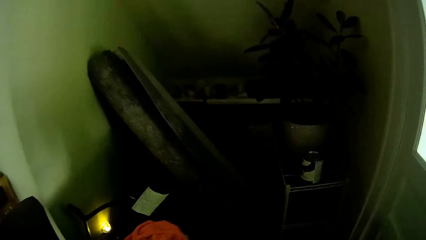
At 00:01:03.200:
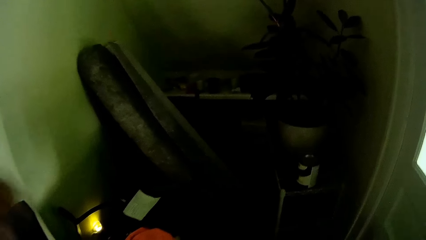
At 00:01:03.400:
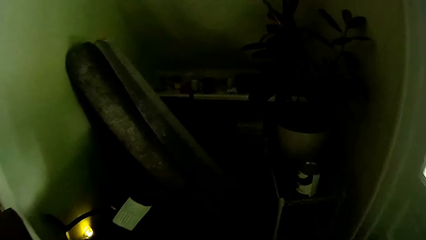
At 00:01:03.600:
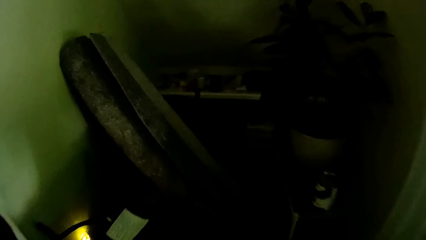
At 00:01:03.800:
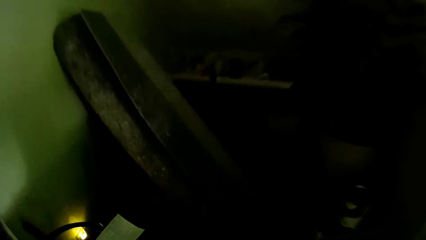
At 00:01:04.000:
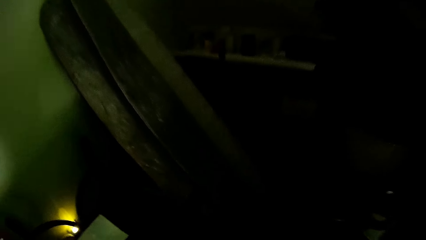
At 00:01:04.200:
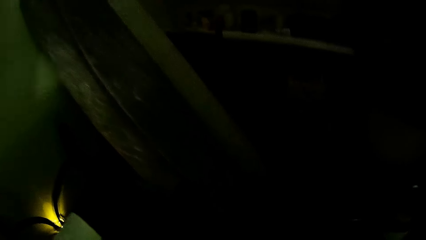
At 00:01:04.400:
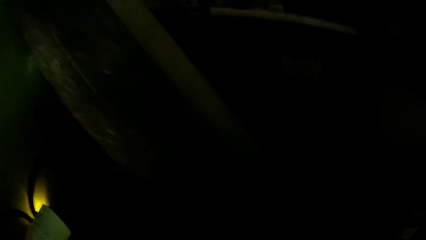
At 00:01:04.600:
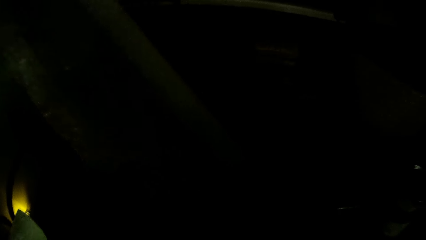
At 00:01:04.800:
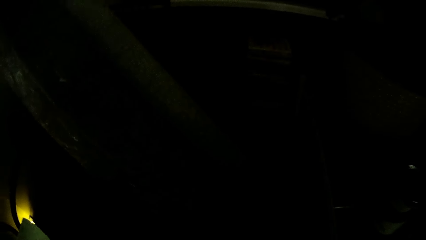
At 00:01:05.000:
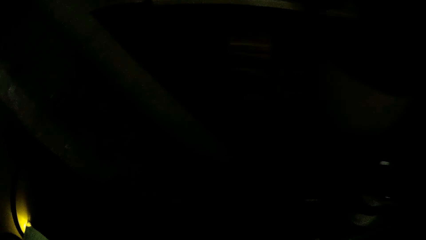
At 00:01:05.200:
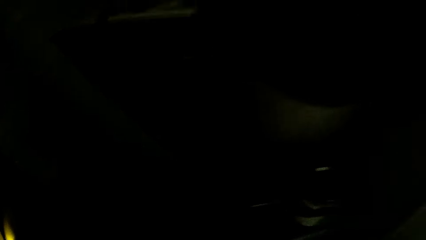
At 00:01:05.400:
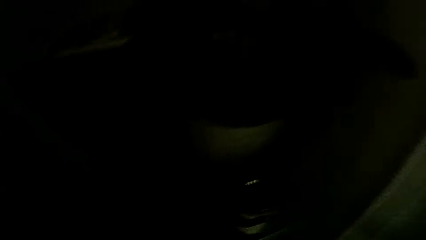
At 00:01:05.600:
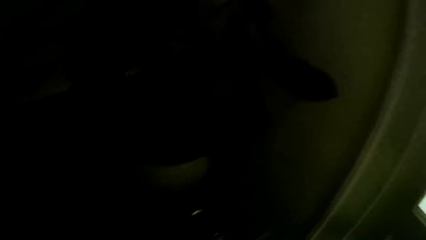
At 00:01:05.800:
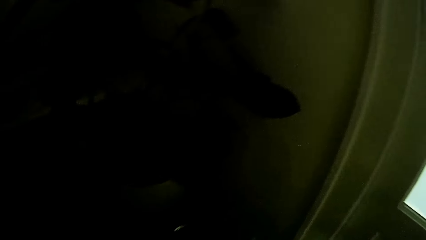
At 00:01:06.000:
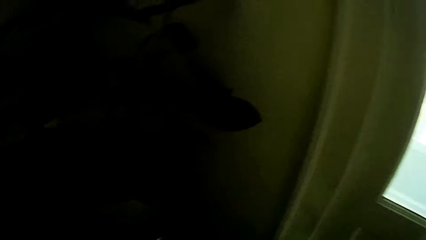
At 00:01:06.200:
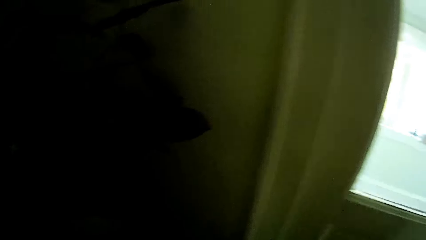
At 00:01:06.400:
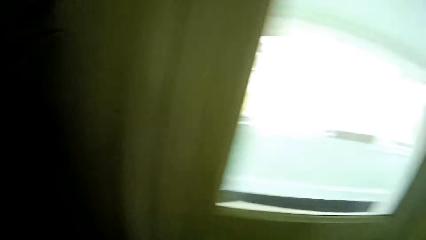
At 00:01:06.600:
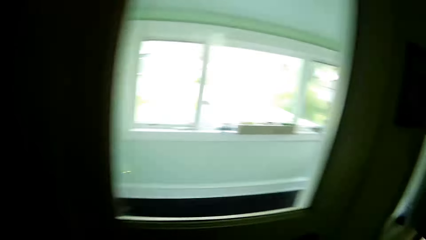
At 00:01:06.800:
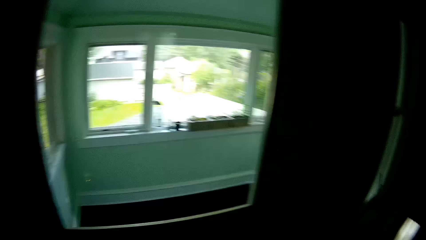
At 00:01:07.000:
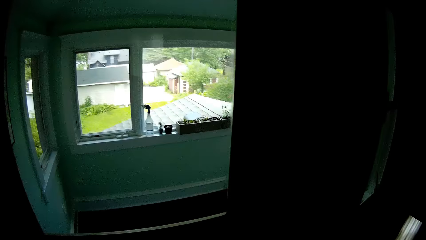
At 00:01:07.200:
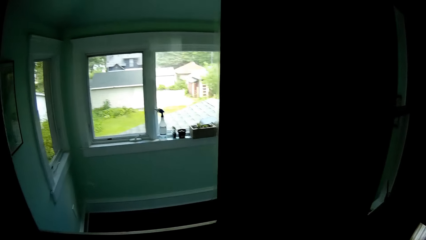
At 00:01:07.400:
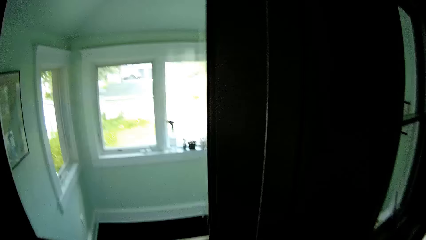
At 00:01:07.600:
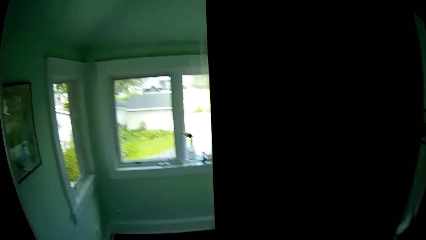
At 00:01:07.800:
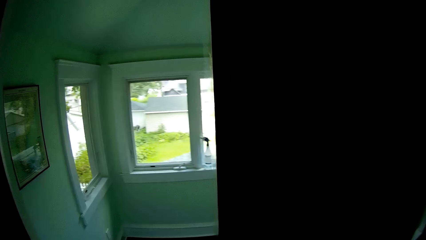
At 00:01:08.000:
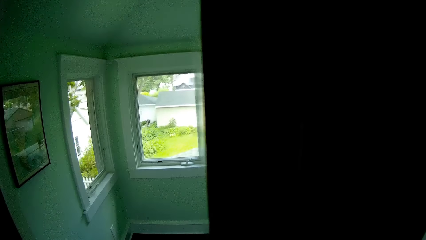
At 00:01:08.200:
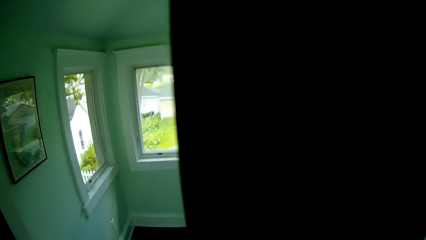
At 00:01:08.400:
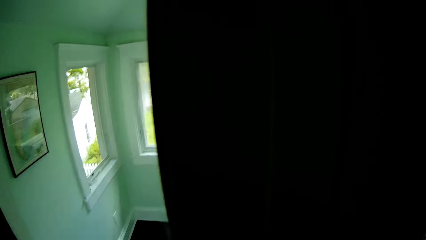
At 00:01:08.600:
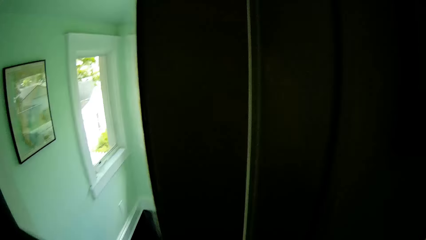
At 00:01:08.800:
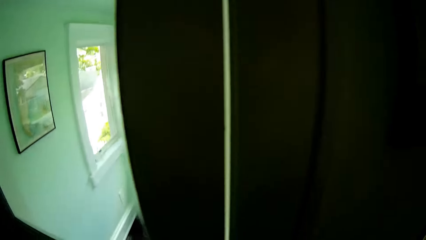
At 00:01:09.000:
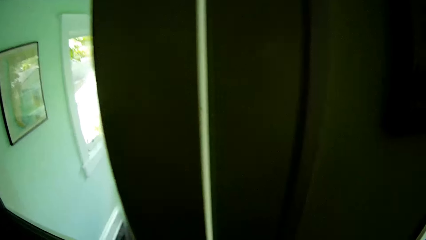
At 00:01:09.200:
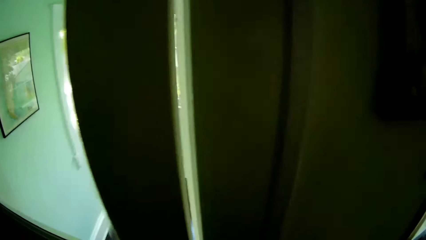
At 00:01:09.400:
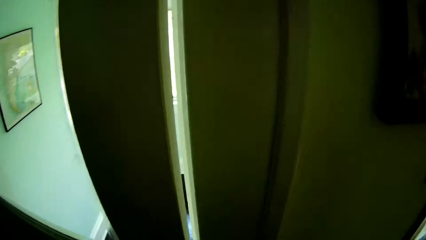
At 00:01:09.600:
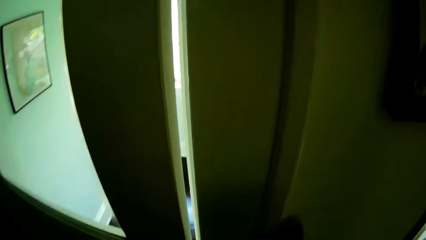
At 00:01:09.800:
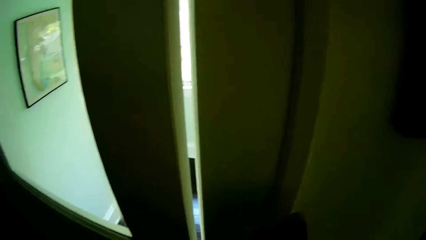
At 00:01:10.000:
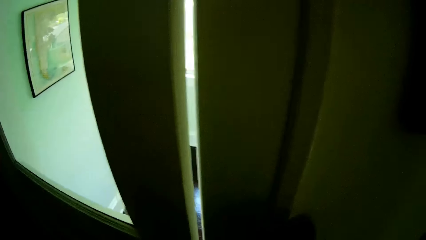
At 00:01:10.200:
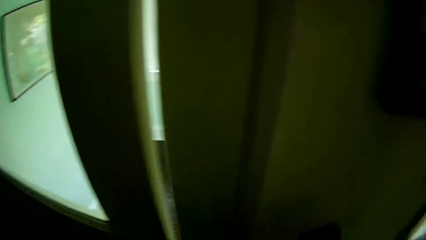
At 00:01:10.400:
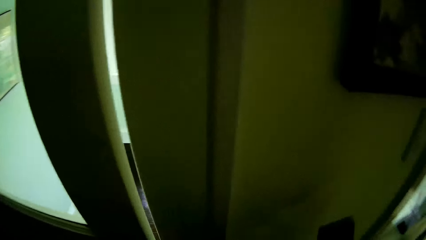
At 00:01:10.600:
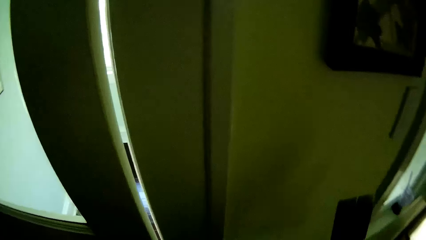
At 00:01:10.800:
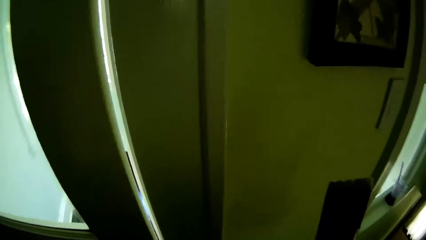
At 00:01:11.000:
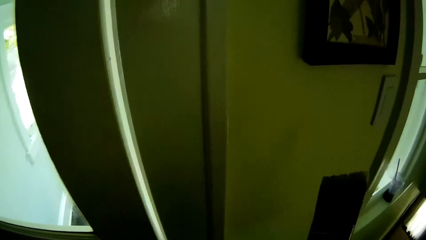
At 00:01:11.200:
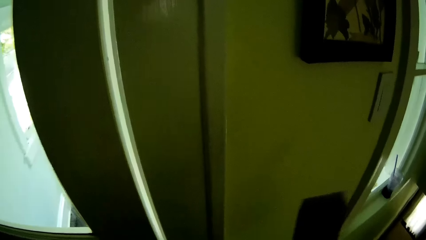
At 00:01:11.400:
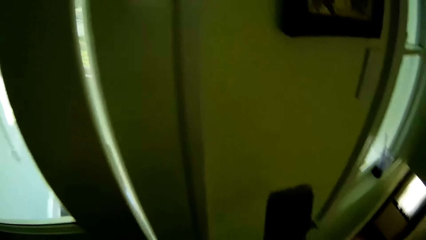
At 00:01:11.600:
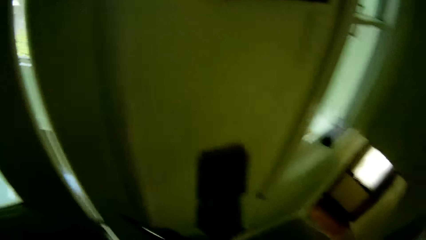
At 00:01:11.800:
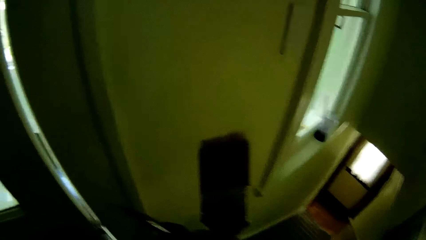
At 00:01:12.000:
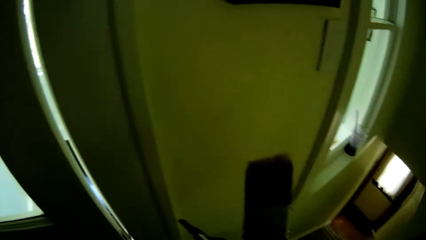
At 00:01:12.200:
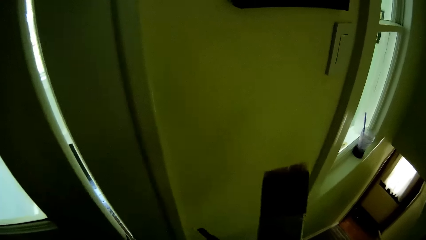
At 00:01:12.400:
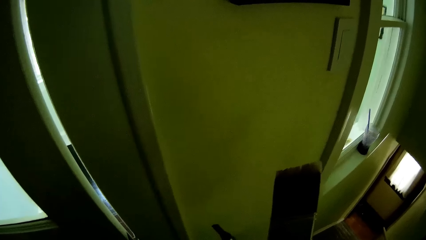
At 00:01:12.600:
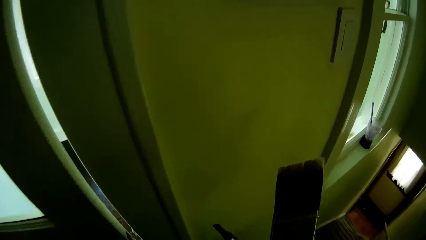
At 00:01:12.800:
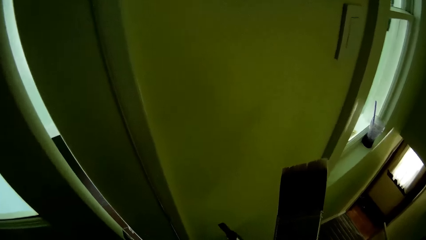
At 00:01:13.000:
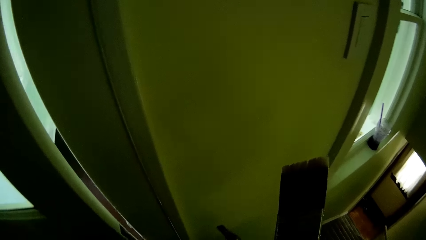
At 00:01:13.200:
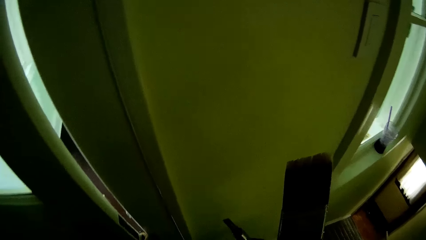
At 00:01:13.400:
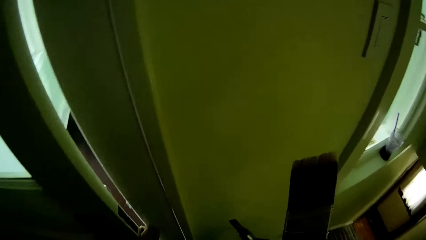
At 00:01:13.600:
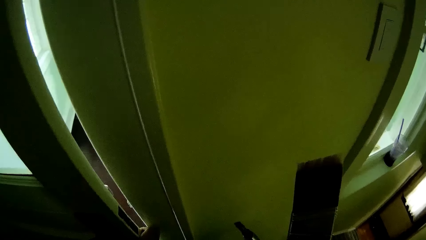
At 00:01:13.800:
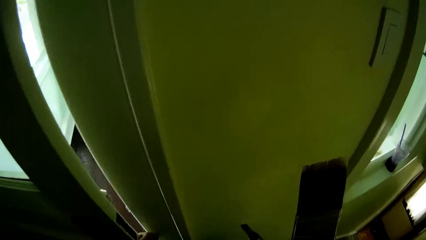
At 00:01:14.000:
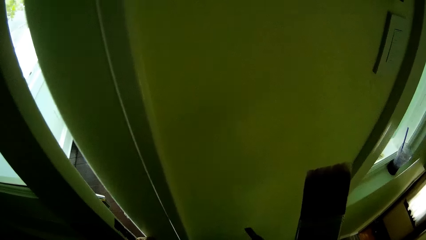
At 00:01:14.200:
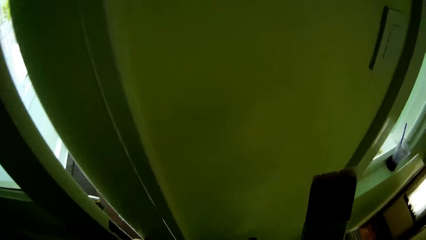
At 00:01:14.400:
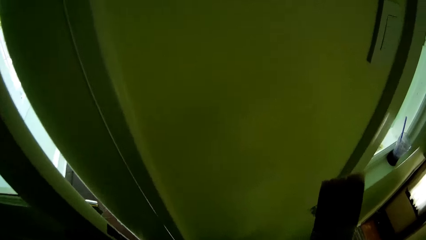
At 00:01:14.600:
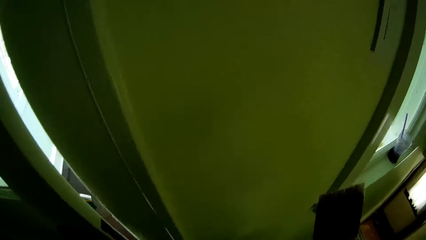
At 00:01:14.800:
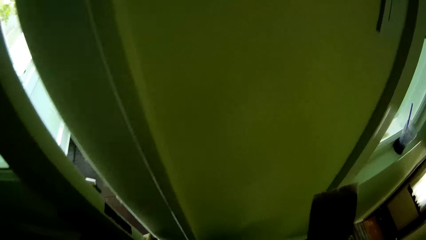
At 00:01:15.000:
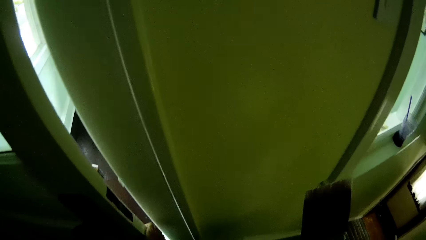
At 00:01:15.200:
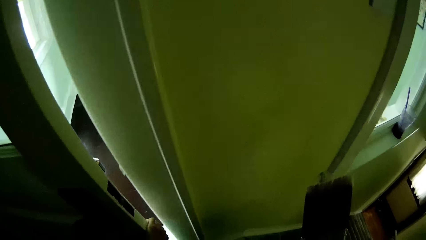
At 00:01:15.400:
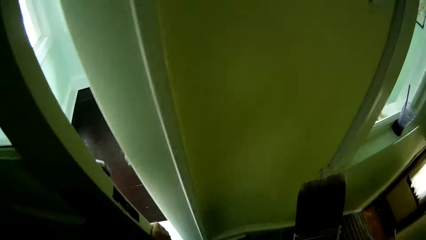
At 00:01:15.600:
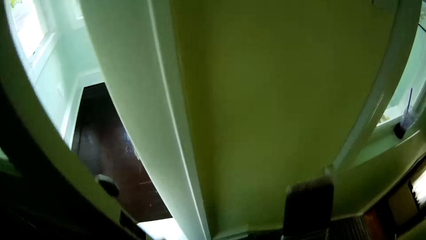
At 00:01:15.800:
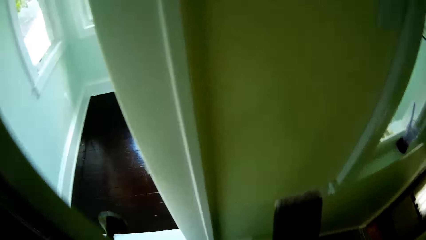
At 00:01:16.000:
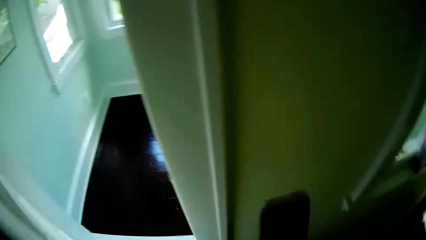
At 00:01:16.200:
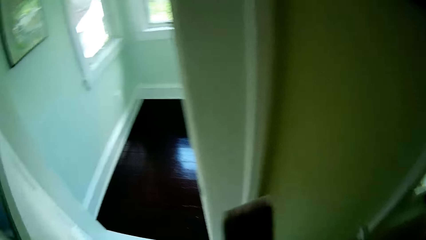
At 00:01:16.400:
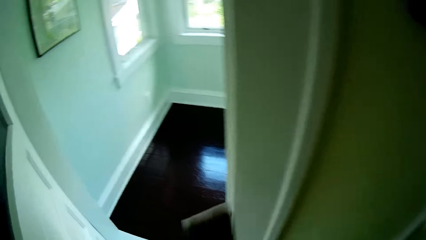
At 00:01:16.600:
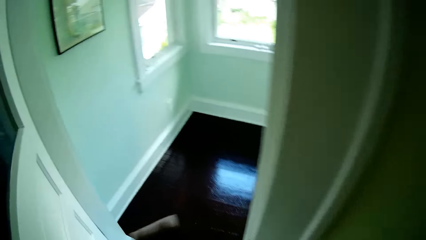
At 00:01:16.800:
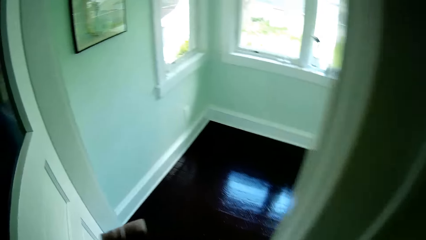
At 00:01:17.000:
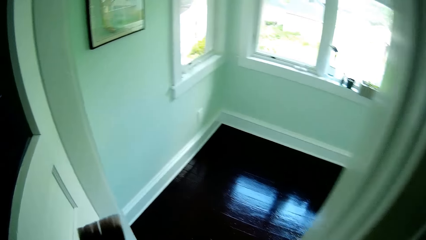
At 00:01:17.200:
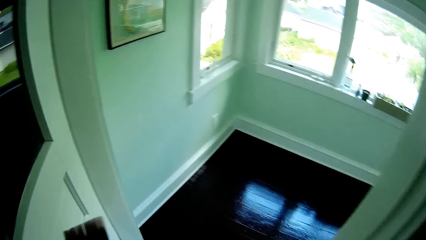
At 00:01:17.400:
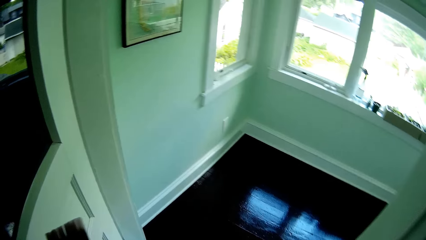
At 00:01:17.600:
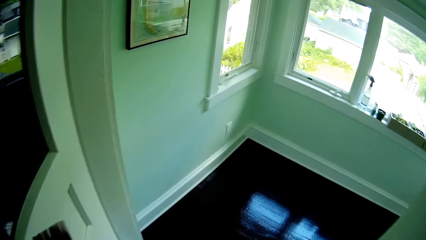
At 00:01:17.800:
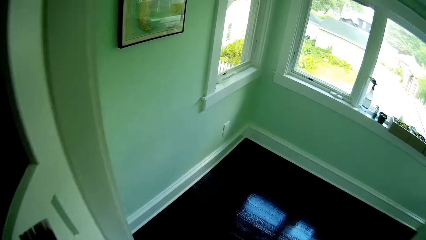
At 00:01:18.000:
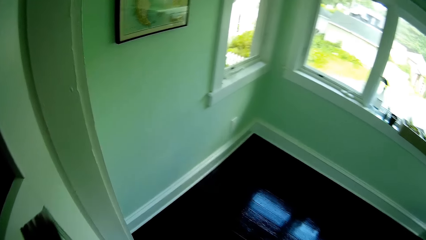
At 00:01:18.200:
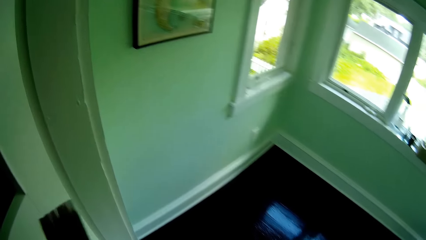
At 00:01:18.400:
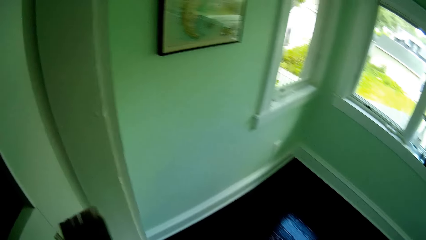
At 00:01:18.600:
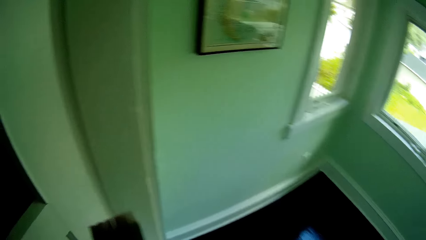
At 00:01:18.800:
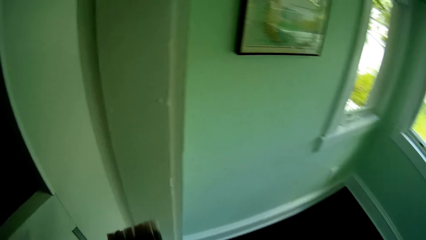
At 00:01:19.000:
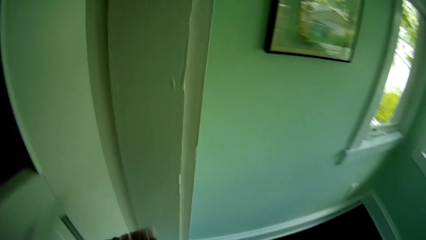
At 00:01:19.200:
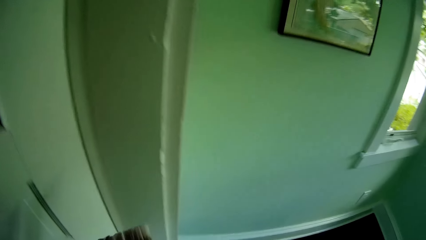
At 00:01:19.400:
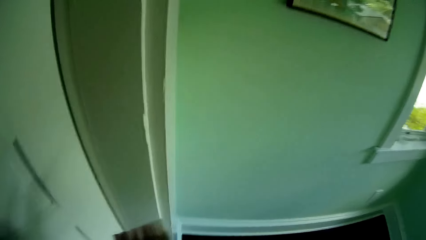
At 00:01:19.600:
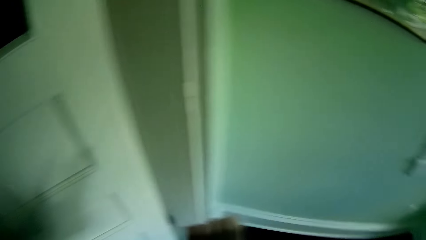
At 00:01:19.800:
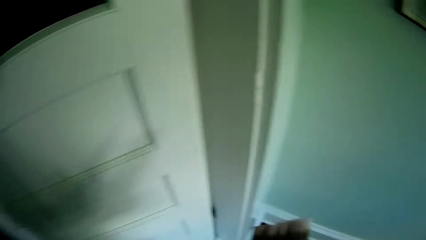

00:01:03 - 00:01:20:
The camera wearer looks through the window. They walk around. They raise the paintbrush and carry the paintbrush.
